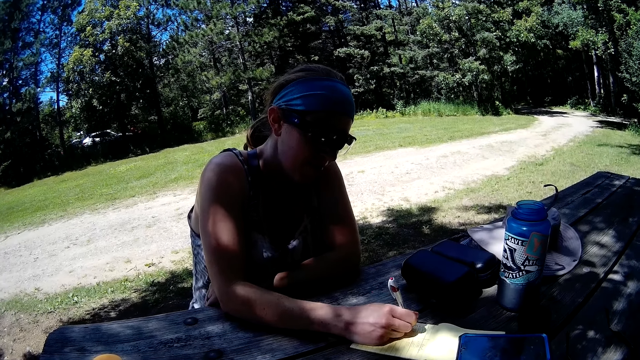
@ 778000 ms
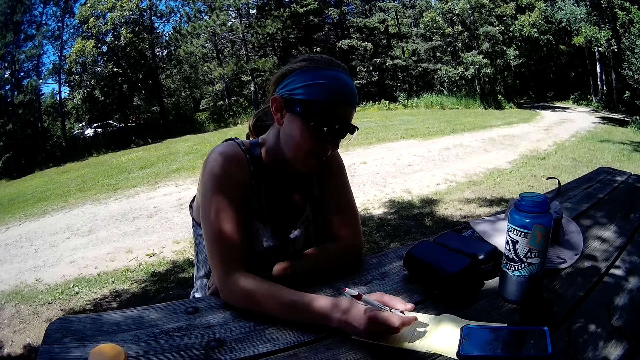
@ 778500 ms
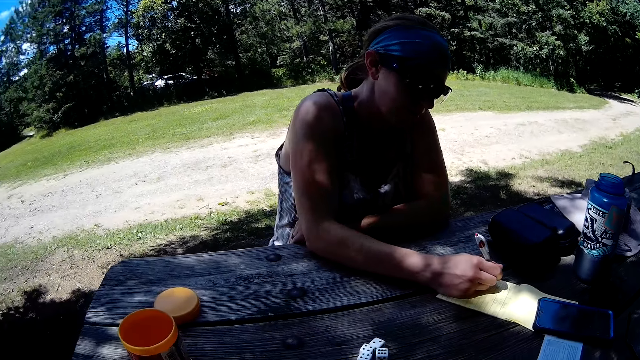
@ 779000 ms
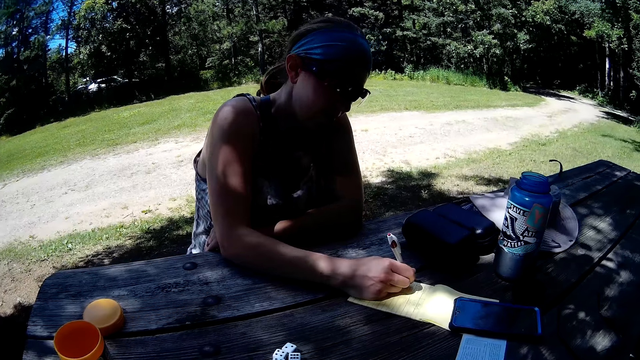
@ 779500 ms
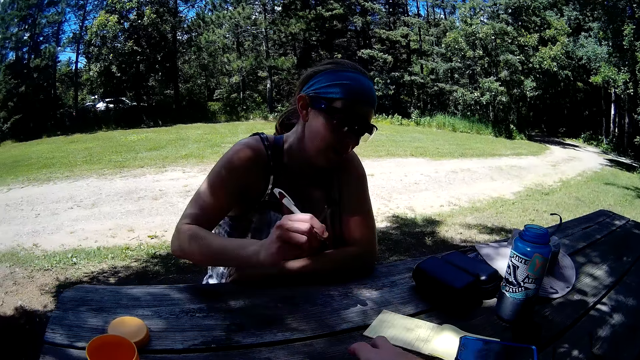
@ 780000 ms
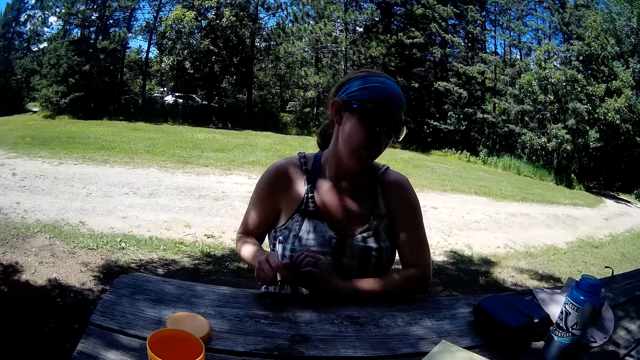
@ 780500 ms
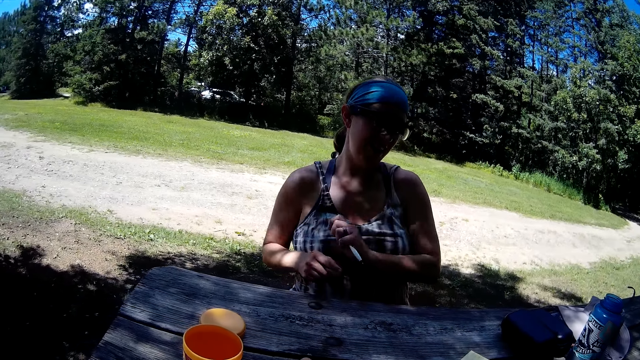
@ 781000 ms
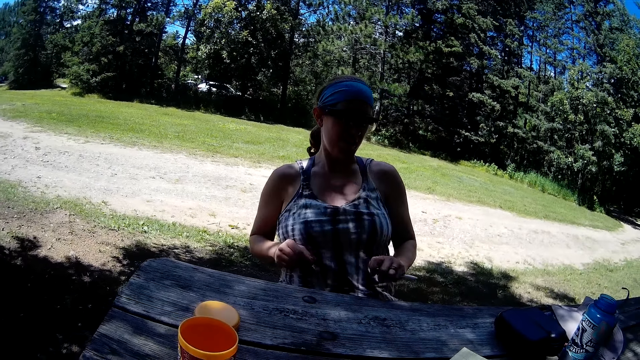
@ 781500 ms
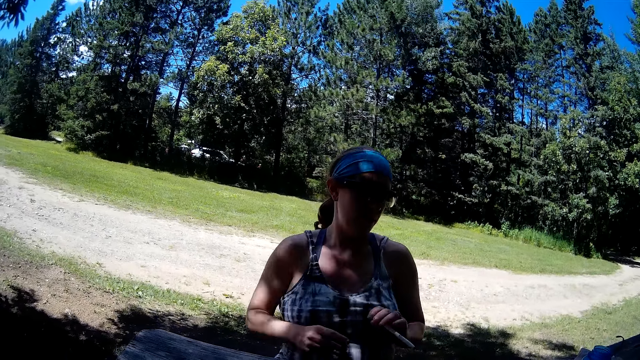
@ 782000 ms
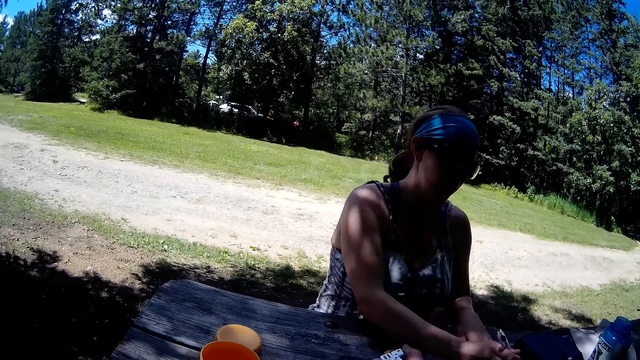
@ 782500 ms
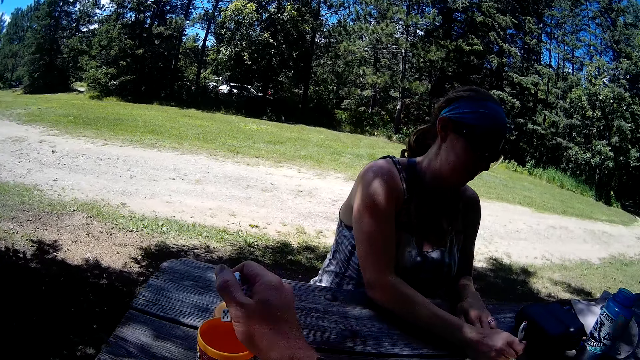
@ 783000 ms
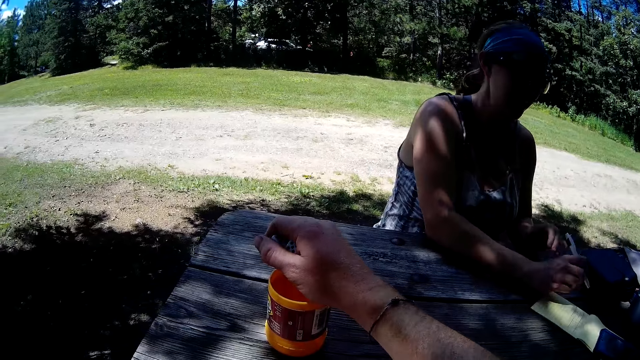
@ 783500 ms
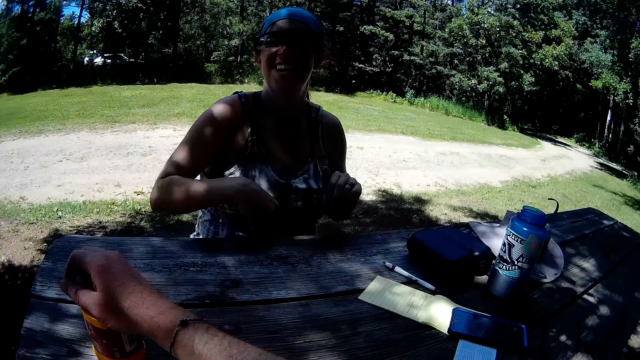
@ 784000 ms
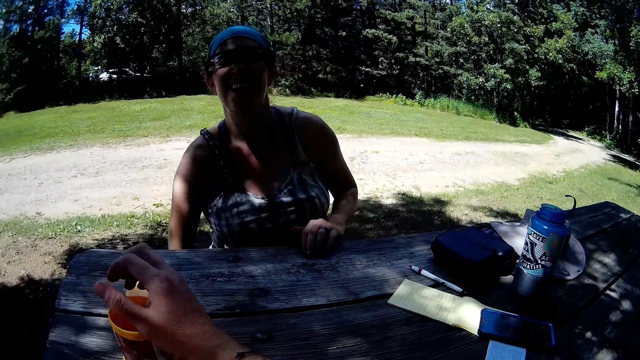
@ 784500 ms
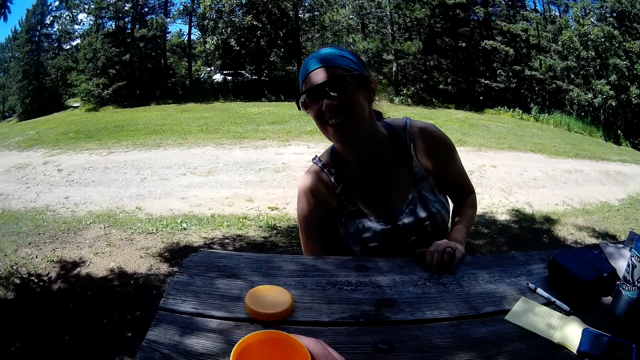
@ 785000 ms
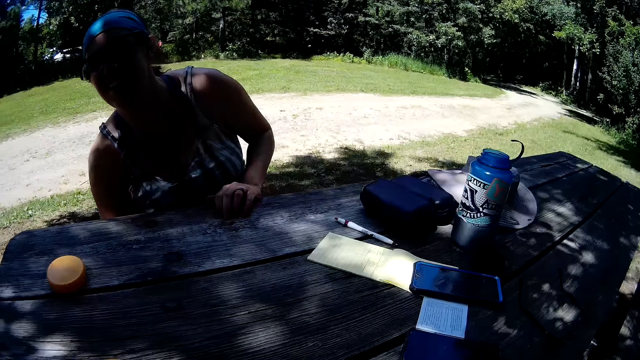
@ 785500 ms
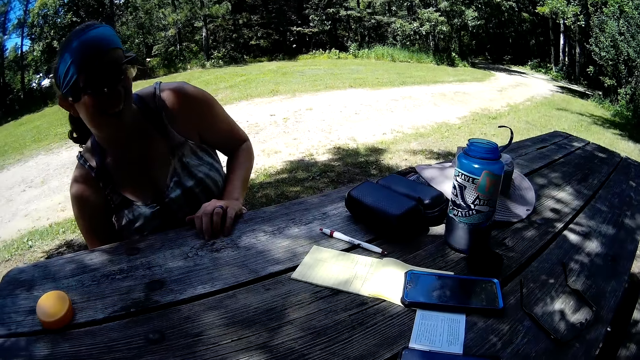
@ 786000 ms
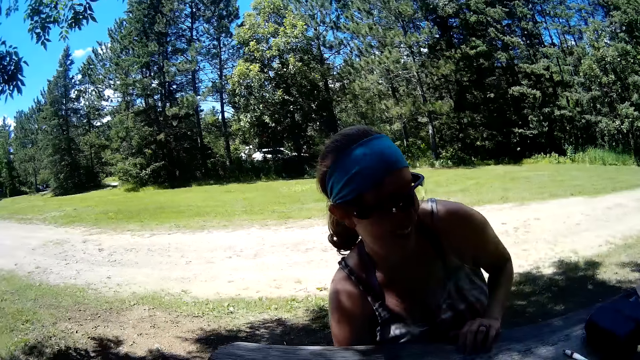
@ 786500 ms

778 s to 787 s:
The camera wearer puts the cubes in the container. The woman drops the pen on the table. The camera wearer takes the container from the table.

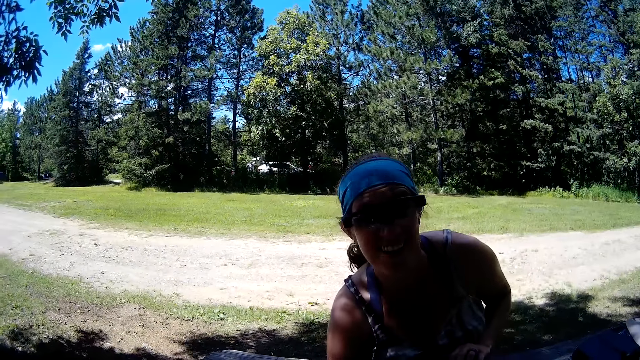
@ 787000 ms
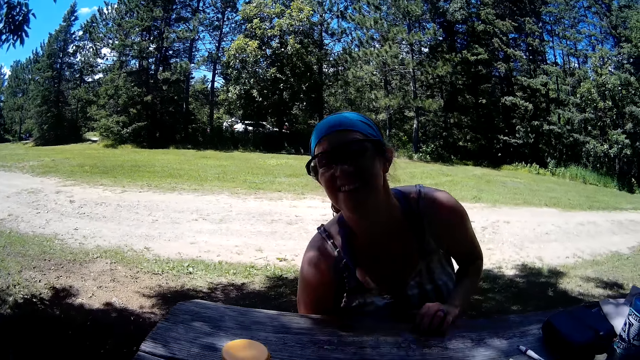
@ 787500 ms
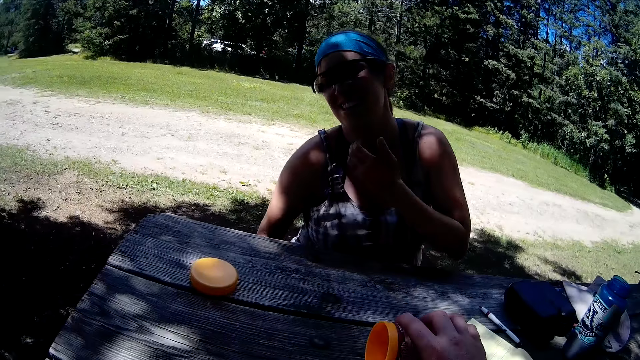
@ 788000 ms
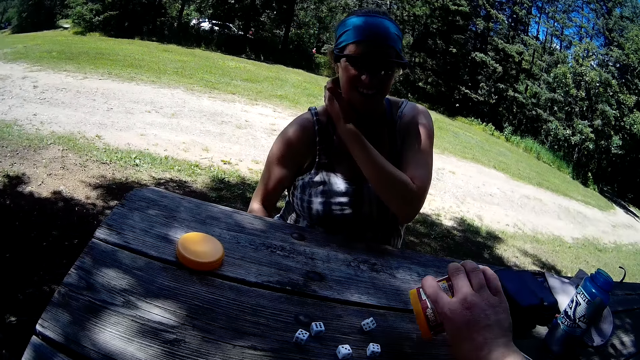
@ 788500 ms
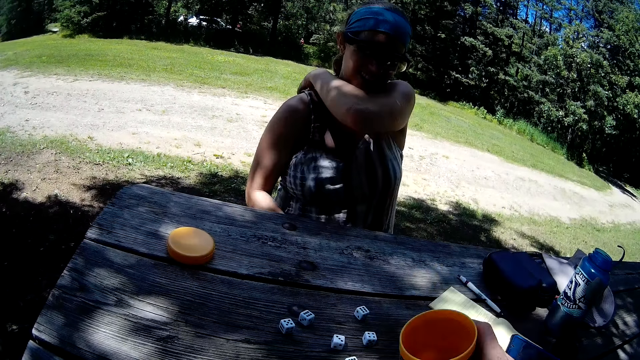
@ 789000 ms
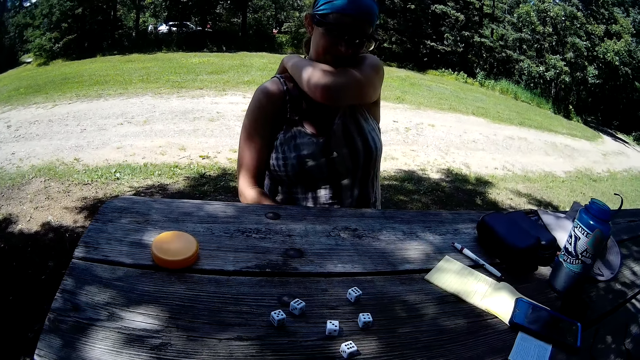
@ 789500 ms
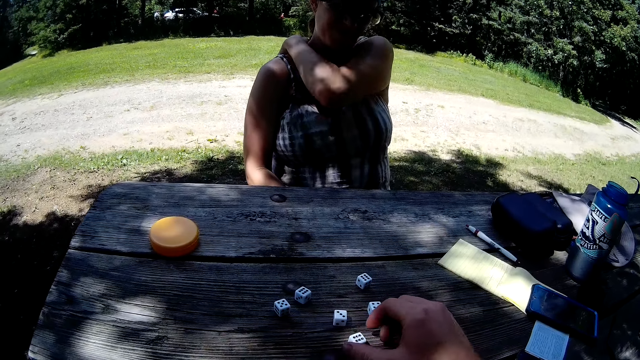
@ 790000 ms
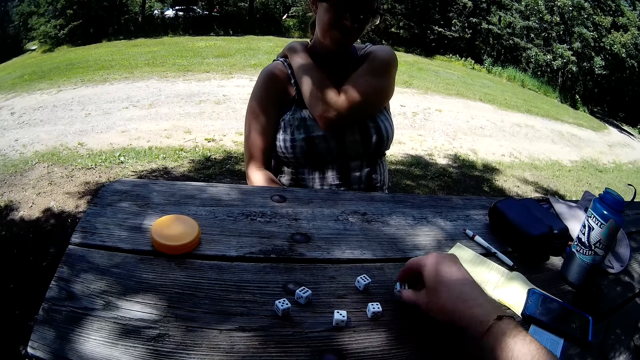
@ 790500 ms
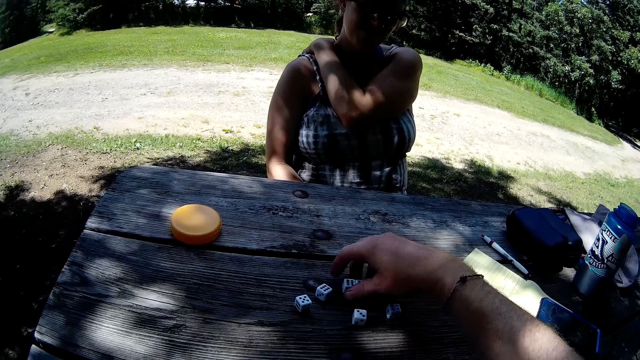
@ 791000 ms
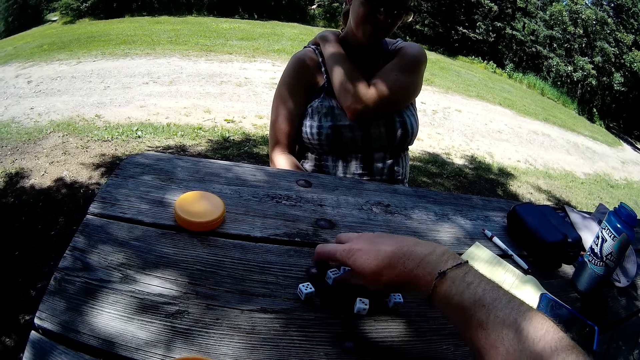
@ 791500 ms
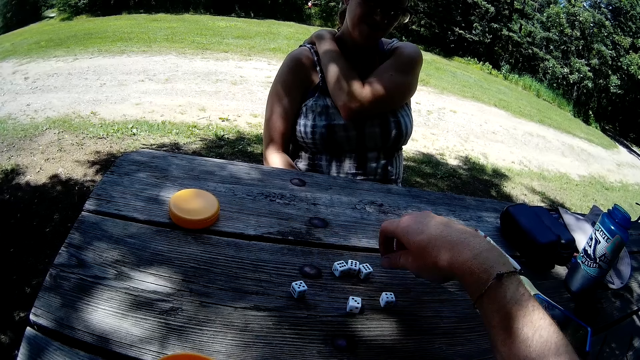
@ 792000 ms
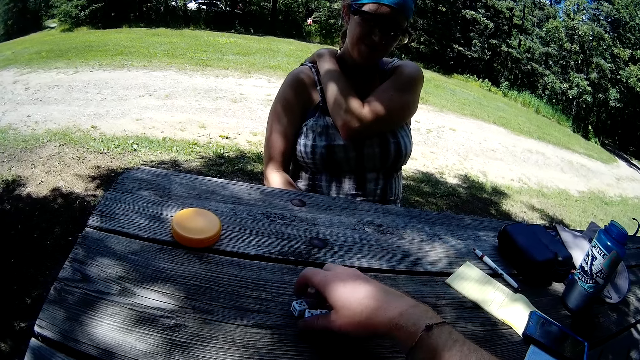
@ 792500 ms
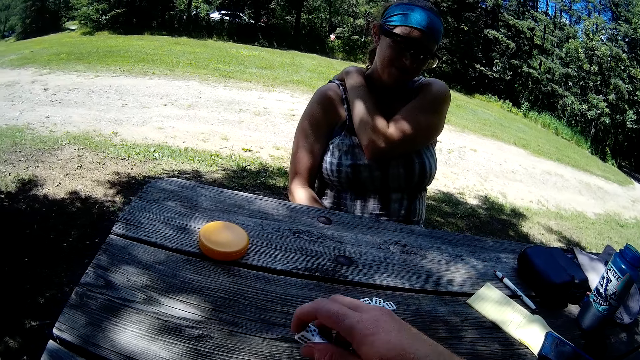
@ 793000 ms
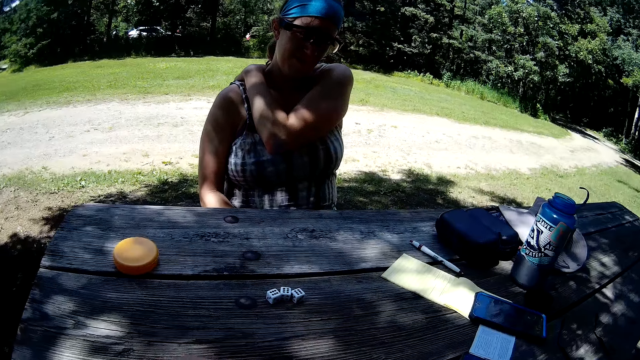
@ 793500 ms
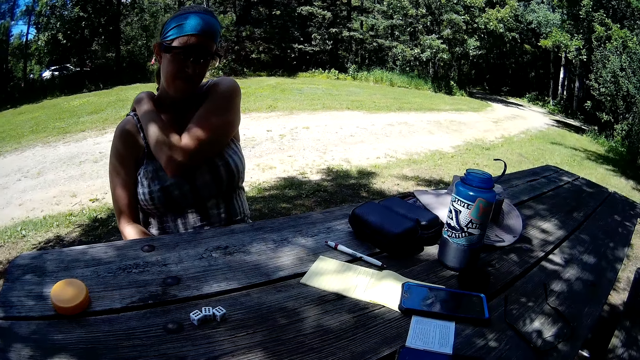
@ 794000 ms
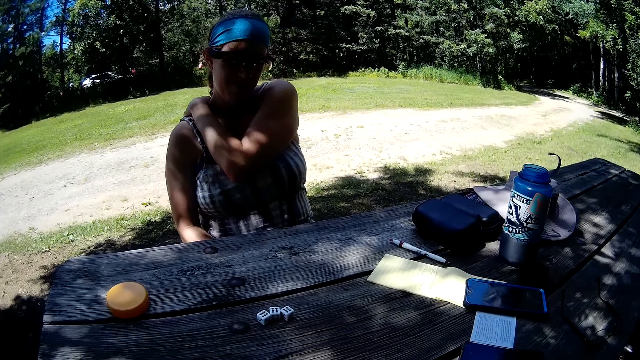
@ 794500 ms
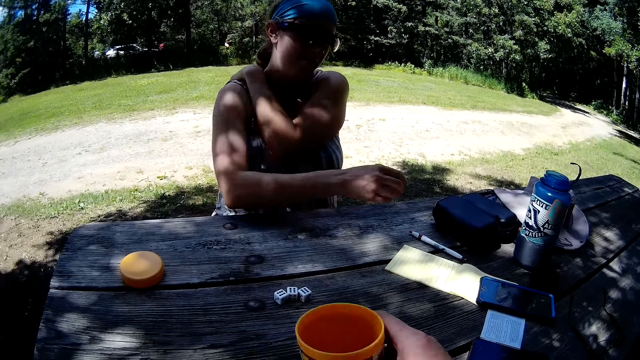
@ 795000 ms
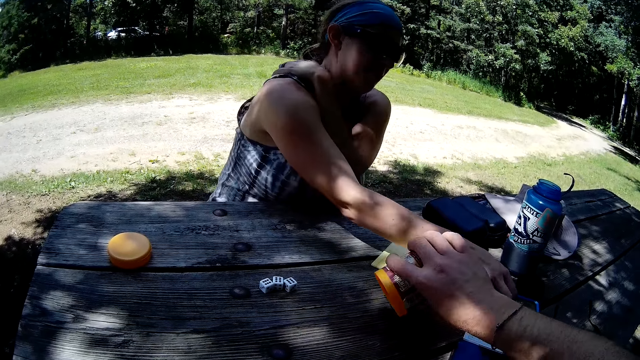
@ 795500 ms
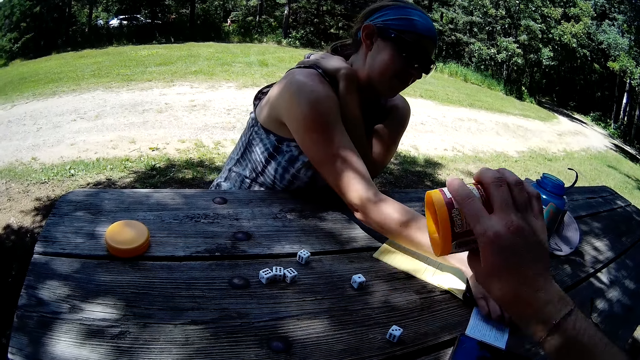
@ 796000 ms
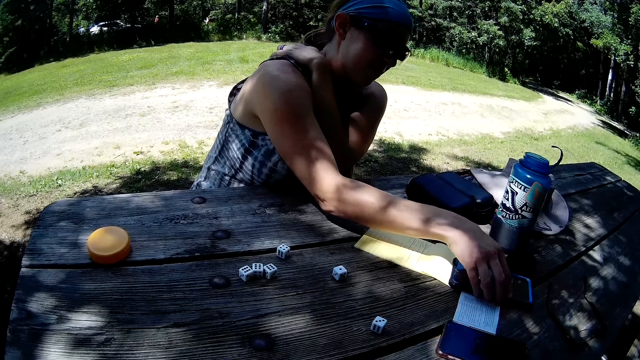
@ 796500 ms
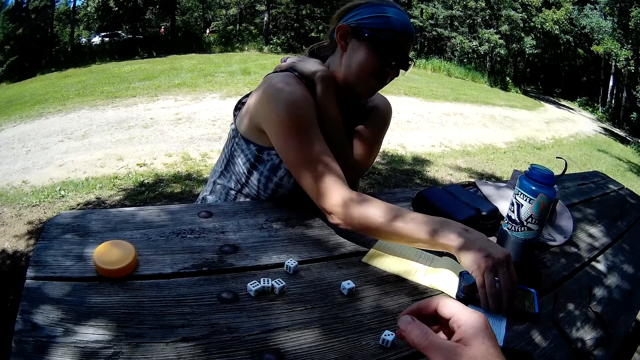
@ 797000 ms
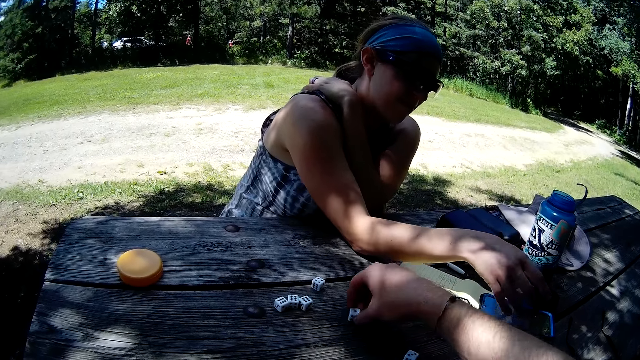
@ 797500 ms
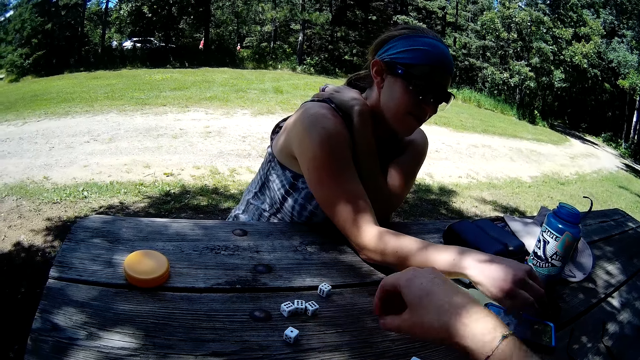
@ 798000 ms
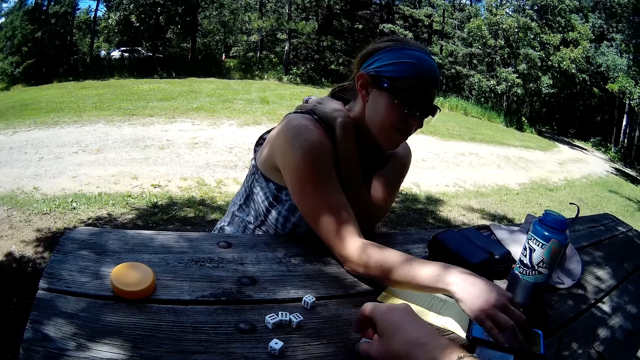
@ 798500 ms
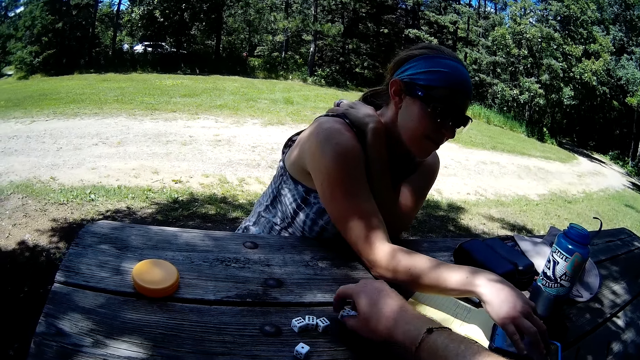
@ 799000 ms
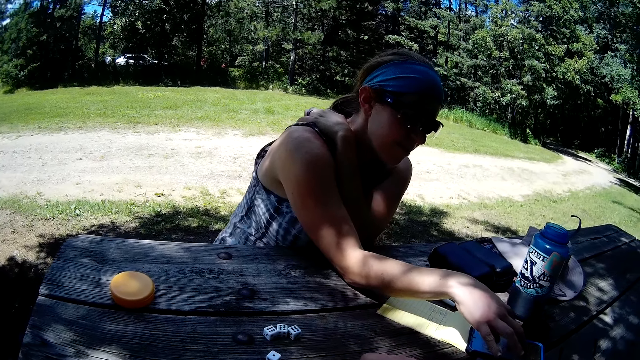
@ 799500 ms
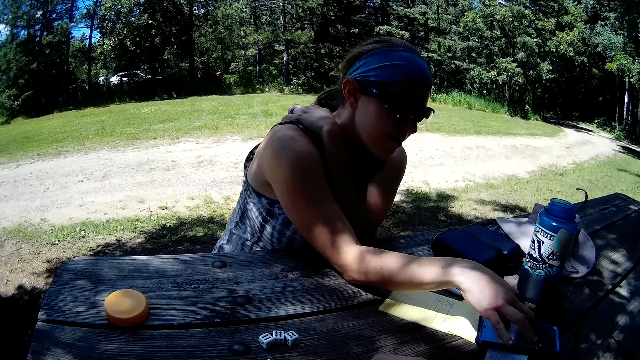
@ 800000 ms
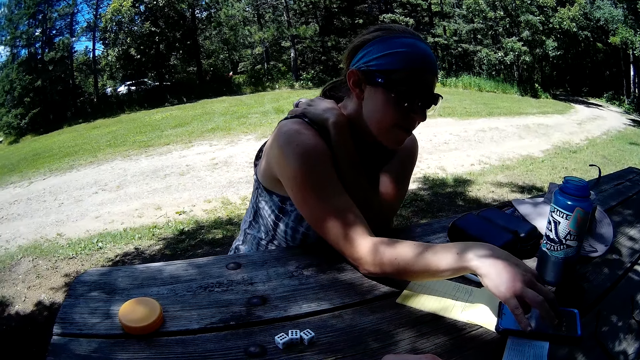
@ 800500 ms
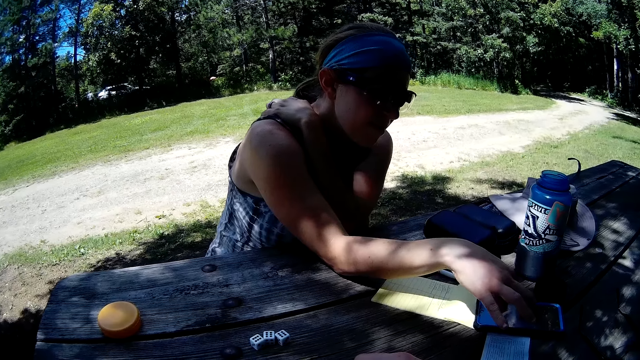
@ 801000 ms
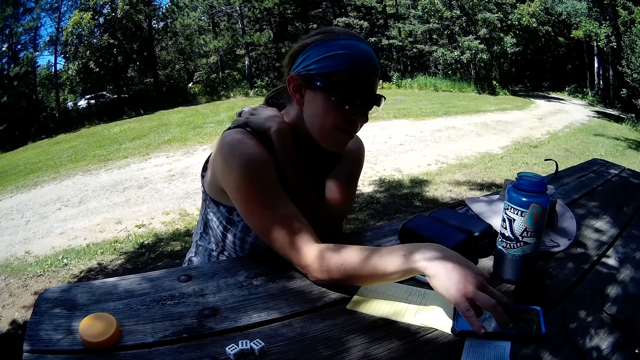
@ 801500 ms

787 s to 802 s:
The camera wearer shakes the dice rollers or cubes in the tin or container. They pour the cubes out from the container on the table. They move the cubes on the table. They collect the dice rollers. They take some cubes from the table. They put the dice rollers in the tin. They shake the dice rollers in the tin. They pour the cubes out from the container on the table. The woman operates her phone on the table. The camera wearer moves the cubes on the table. They collect the dice rollers.
